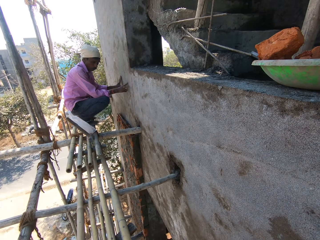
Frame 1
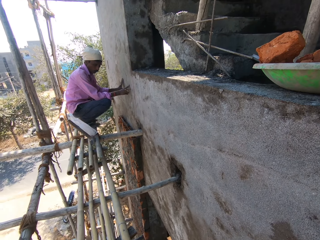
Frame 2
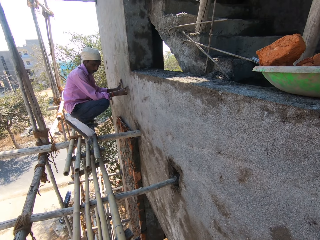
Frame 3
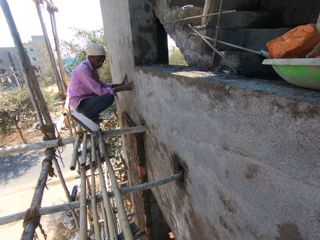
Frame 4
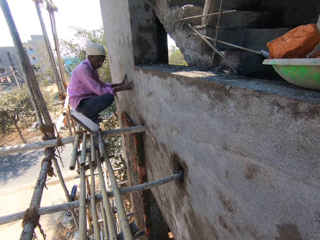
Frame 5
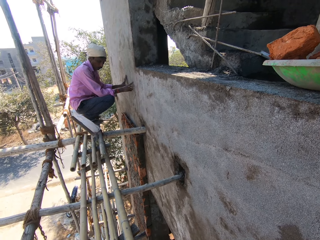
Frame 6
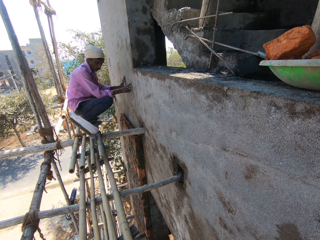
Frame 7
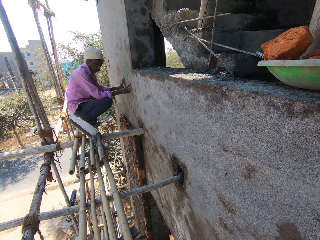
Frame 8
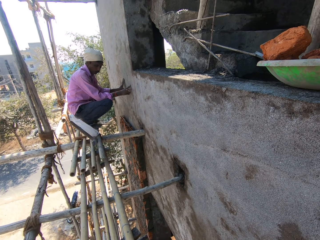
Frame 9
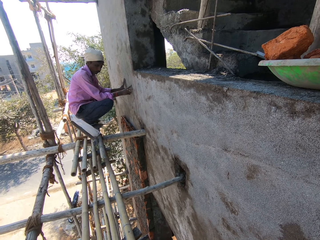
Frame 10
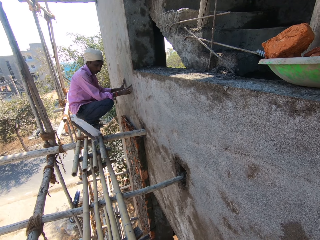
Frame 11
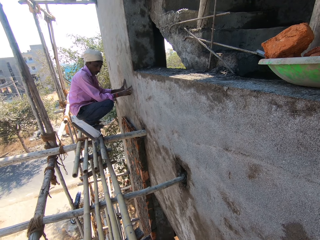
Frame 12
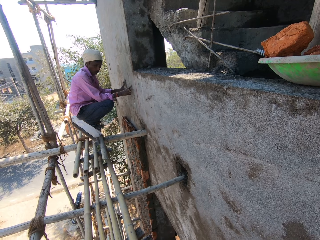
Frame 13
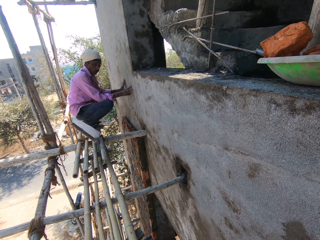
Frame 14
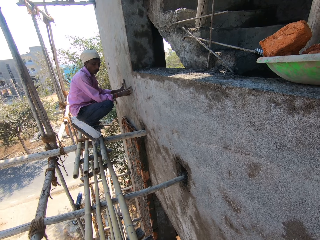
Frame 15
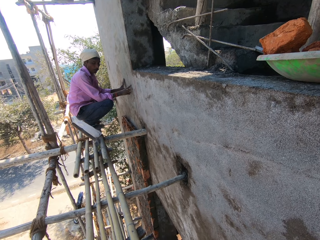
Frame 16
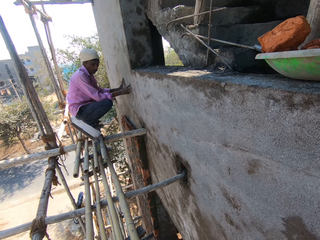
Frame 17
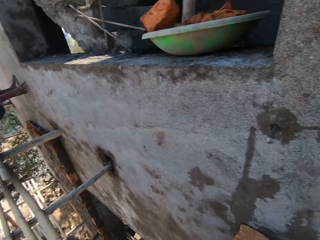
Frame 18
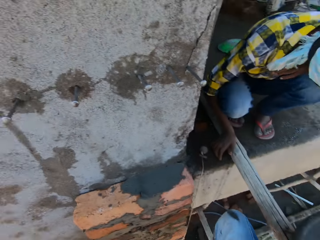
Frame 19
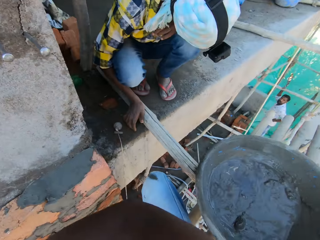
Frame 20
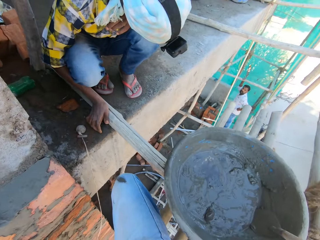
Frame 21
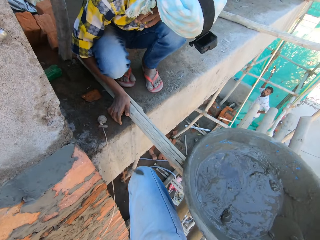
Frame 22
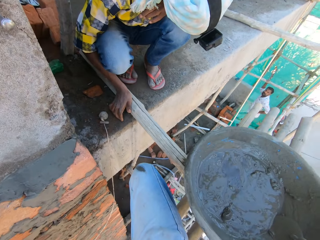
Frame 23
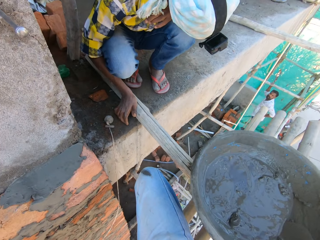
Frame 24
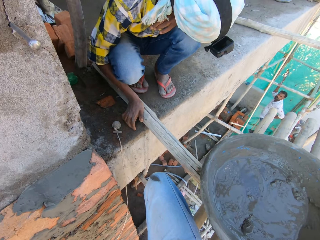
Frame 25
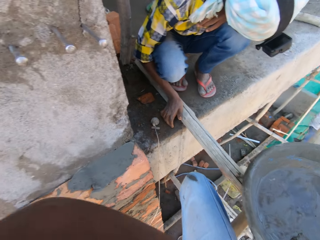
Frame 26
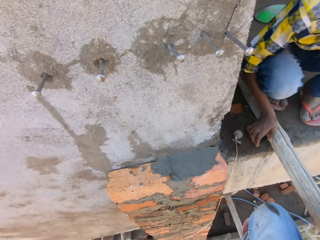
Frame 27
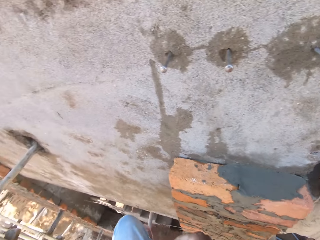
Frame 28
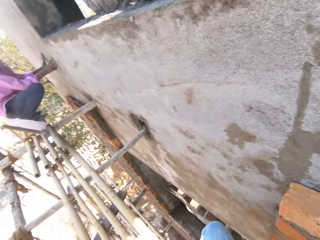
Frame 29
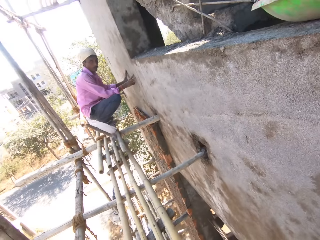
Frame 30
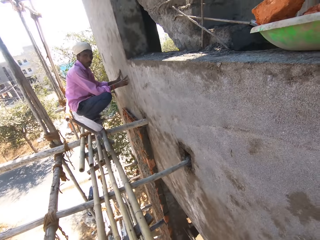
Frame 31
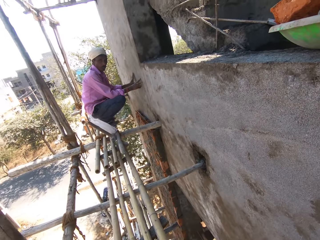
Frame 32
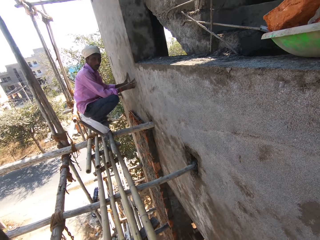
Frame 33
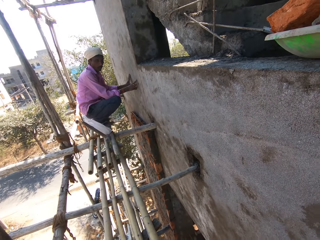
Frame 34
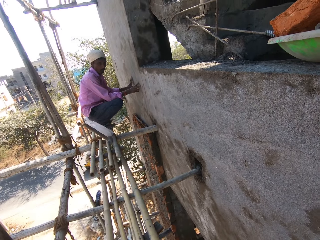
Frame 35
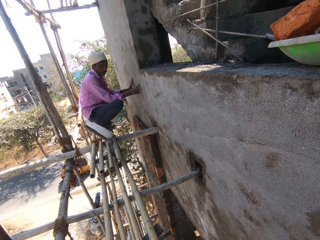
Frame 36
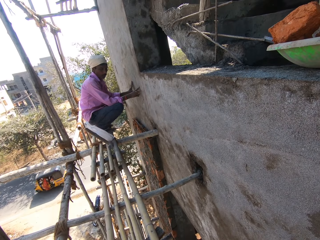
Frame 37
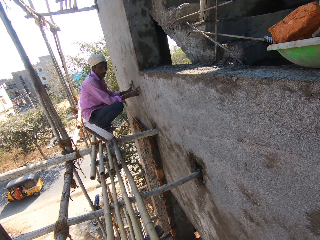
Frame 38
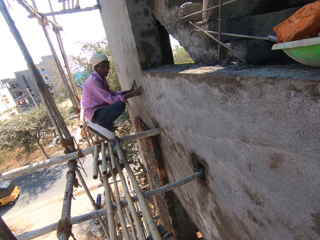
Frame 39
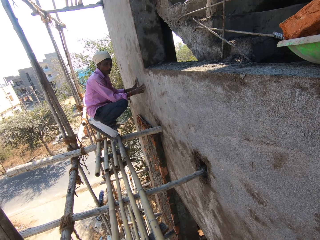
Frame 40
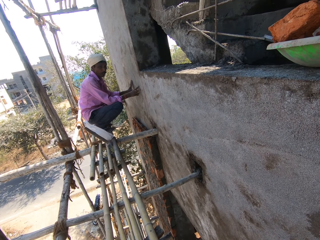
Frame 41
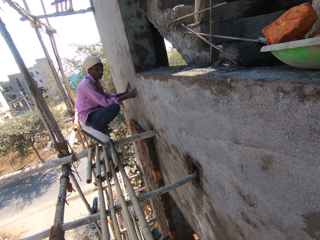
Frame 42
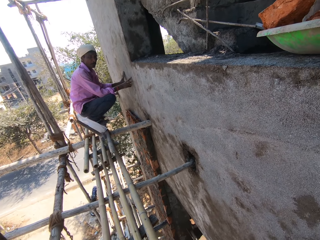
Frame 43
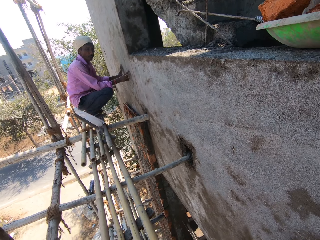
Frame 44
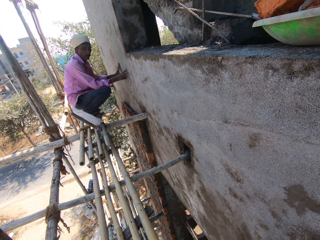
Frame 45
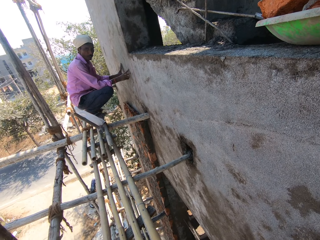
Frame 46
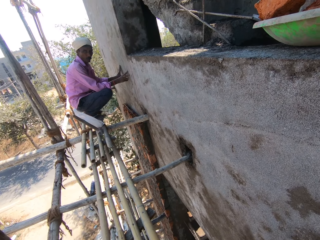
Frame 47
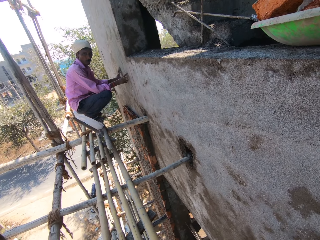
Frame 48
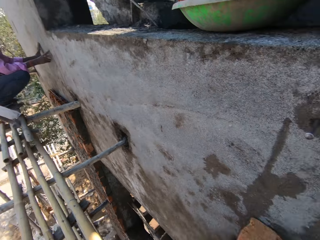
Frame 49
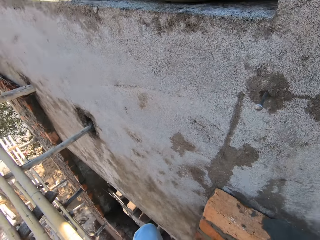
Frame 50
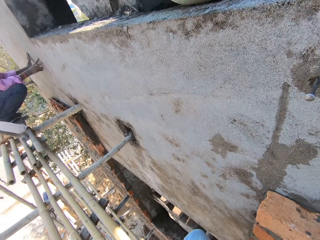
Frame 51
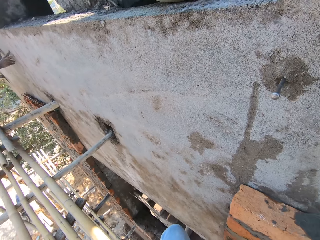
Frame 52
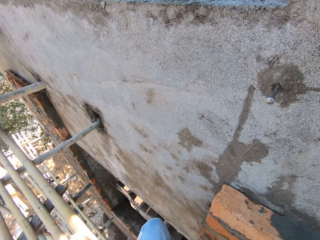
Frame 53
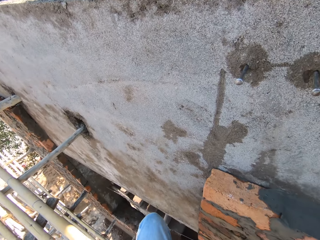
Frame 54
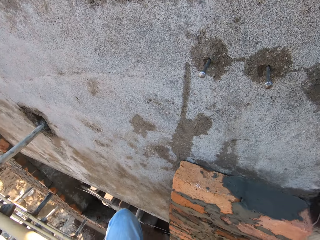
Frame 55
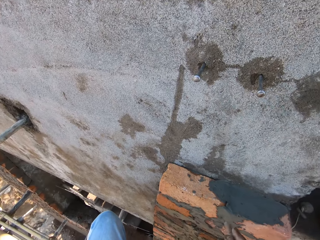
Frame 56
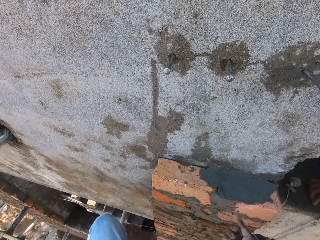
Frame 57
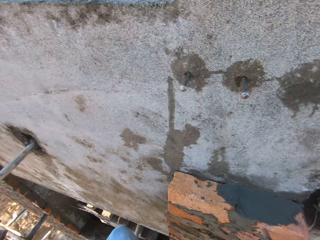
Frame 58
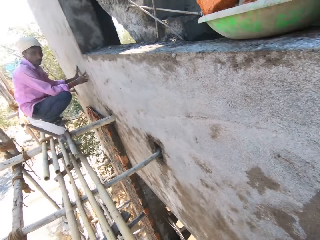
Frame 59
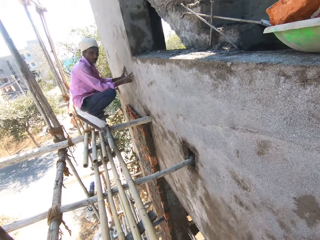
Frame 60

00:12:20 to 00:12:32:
The camera wearer looks around.

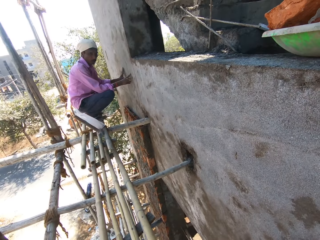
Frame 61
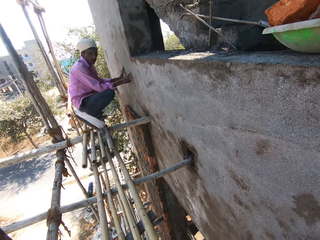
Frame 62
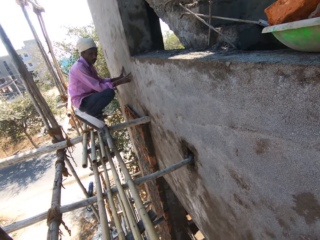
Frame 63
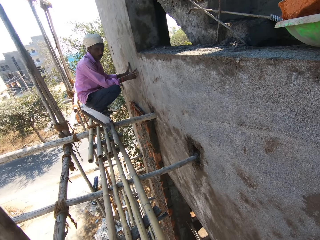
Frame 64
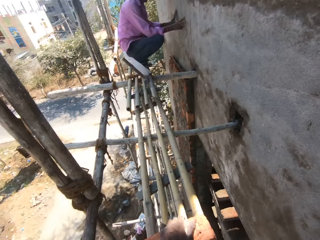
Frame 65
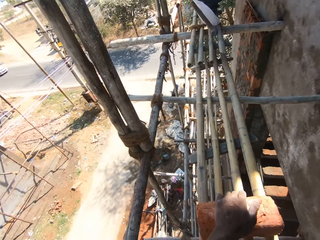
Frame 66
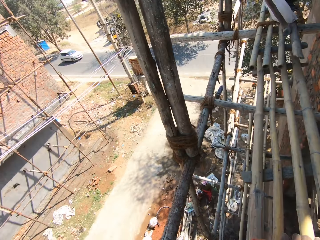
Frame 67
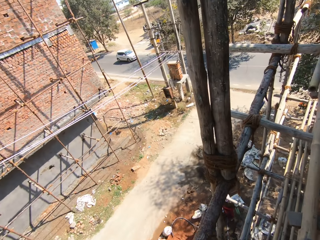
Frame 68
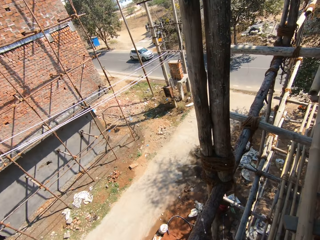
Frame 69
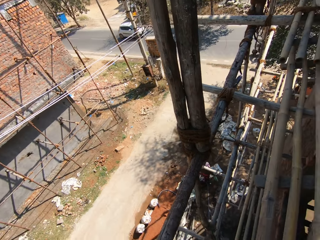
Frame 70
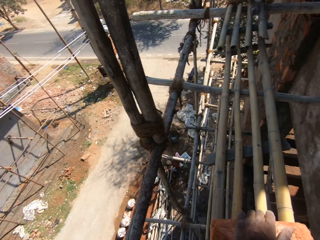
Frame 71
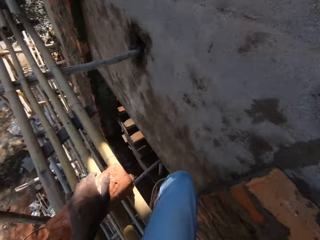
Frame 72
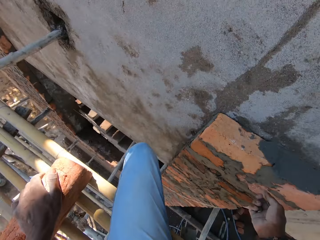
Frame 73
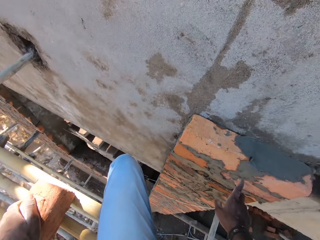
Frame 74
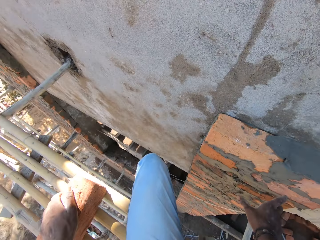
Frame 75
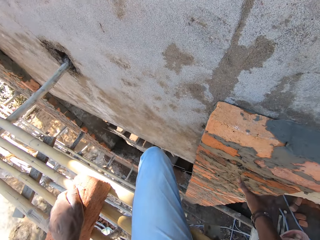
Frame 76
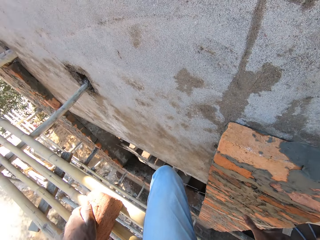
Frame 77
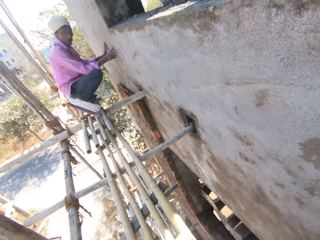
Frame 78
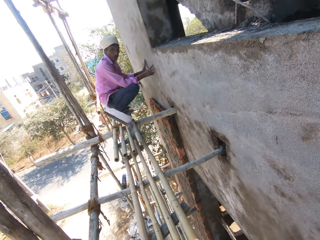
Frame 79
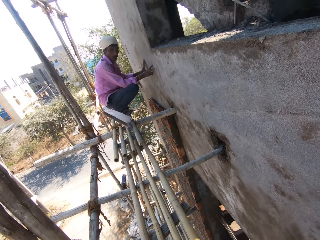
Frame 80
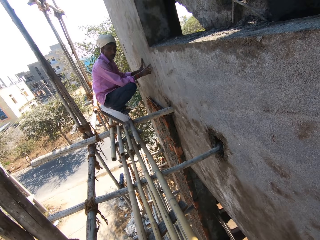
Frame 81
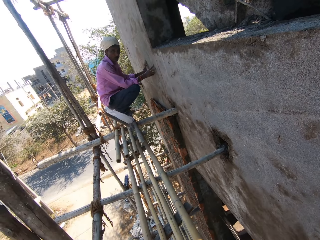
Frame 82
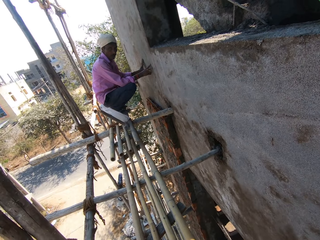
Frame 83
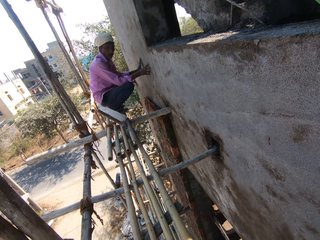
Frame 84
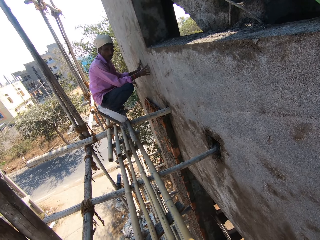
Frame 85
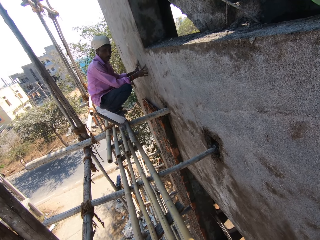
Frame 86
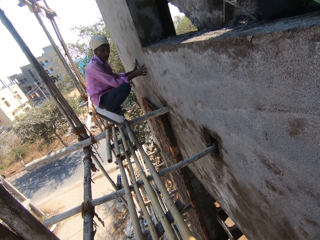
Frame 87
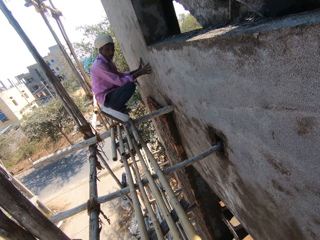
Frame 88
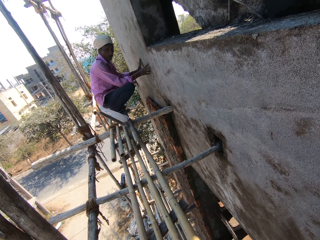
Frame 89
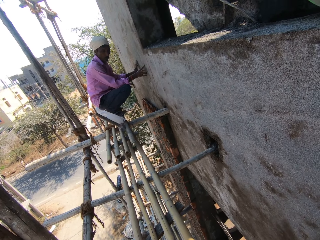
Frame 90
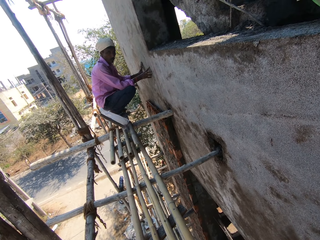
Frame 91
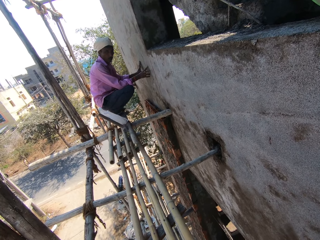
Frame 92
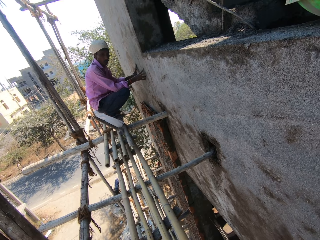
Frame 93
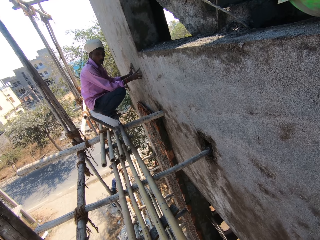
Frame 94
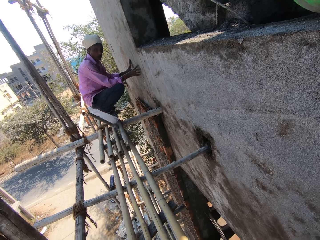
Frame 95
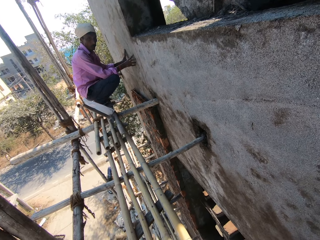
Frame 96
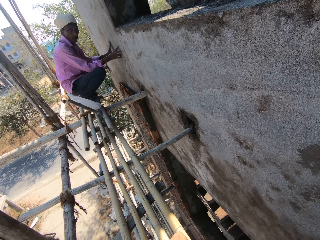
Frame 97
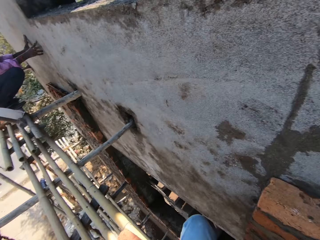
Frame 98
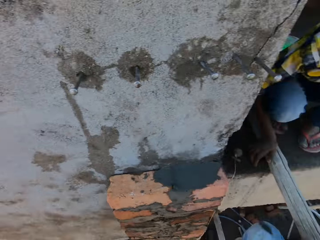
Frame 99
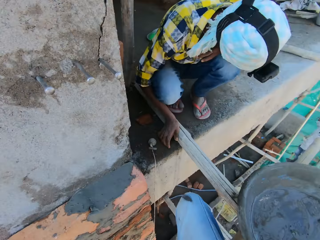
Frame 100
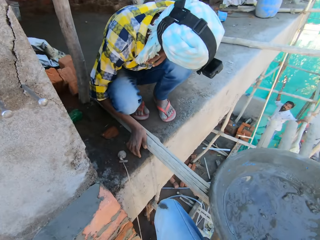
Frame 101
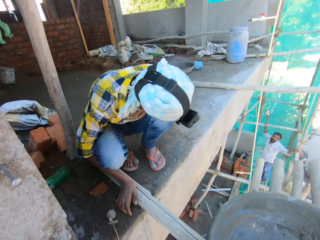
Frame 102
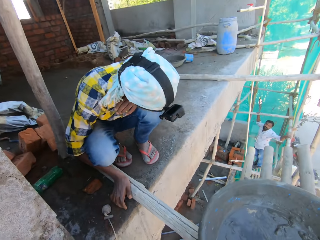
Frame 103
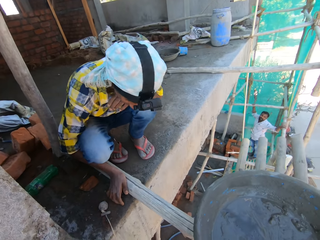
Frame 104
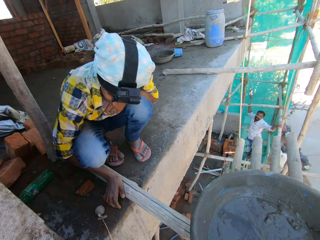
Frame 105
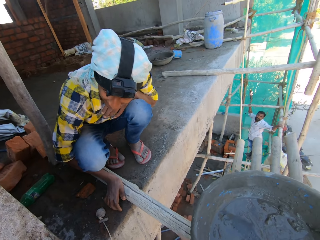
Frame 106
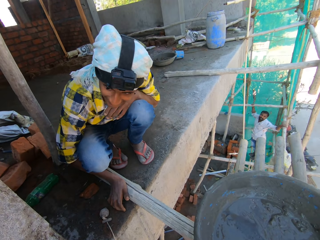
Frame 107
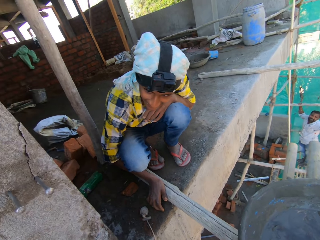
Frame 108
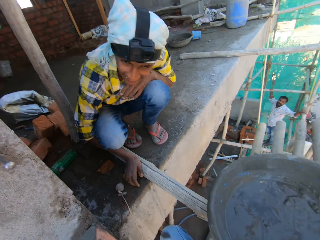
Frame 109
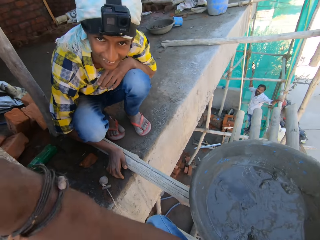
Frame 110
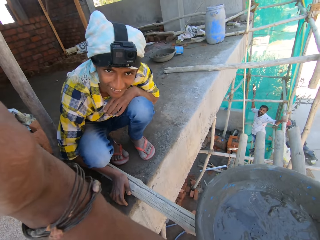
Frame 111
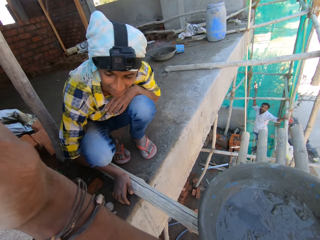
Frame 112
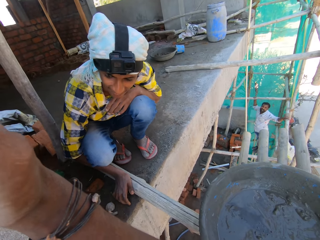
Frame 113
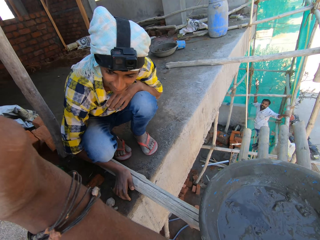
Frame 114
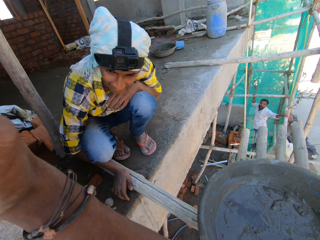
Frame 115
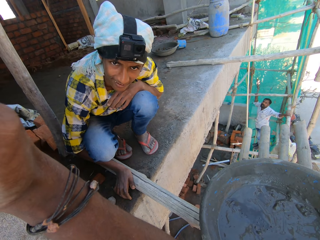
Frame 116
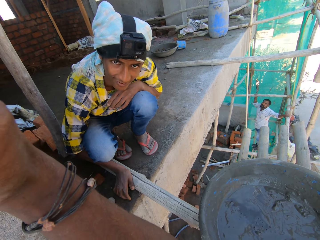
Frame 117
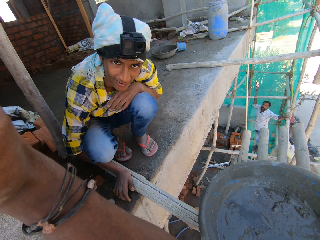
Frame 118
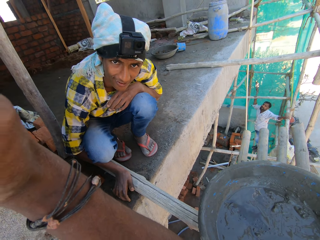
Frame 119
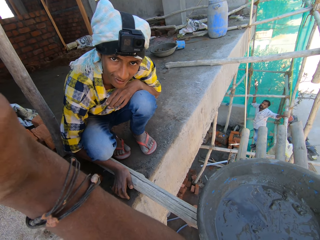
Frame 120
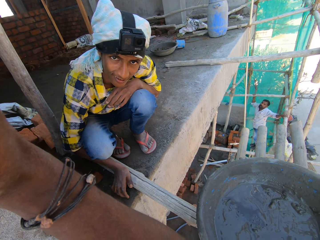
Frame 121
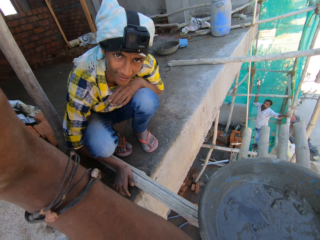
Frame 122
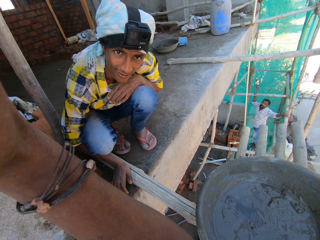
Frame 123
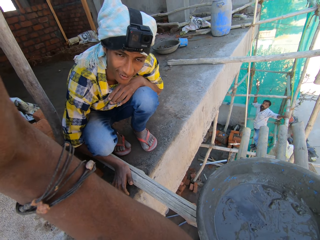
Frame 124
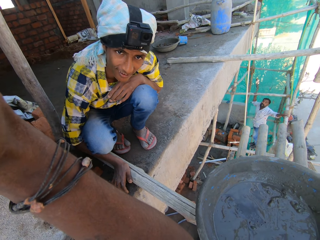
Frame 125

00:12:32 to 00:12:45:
The camera wearer raises his right hand.
